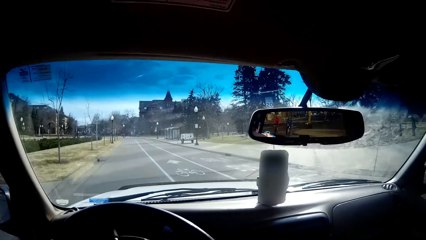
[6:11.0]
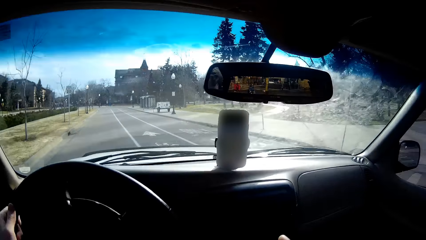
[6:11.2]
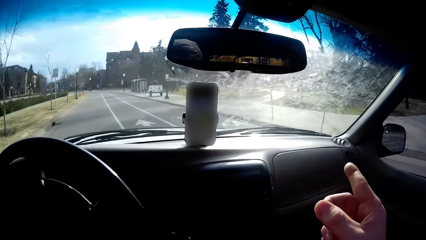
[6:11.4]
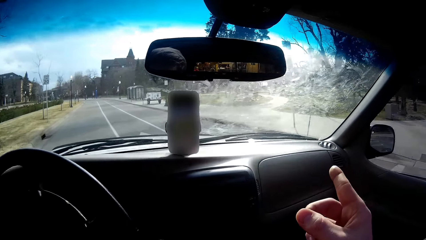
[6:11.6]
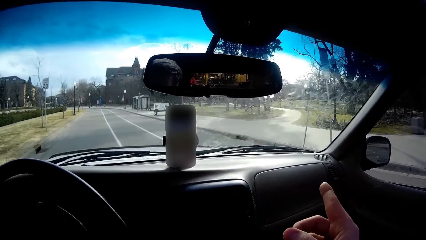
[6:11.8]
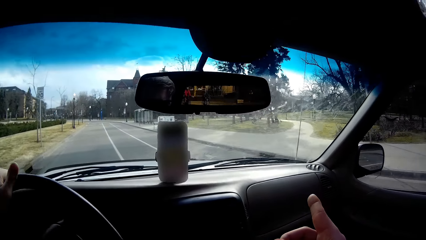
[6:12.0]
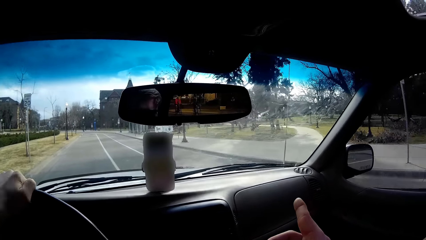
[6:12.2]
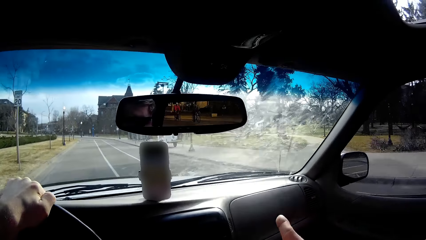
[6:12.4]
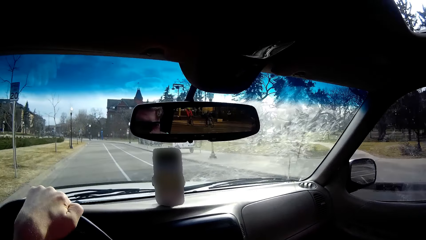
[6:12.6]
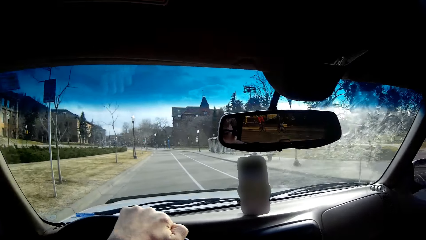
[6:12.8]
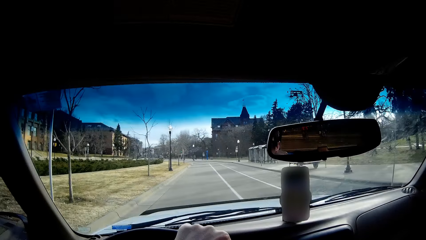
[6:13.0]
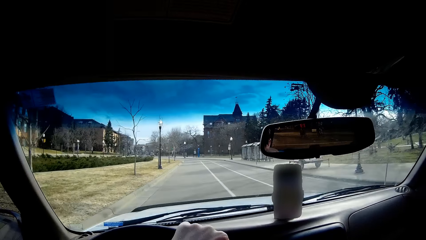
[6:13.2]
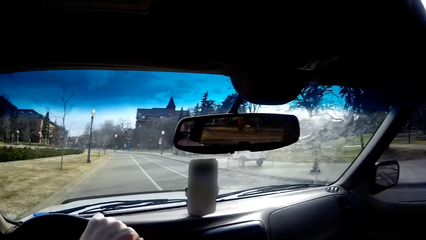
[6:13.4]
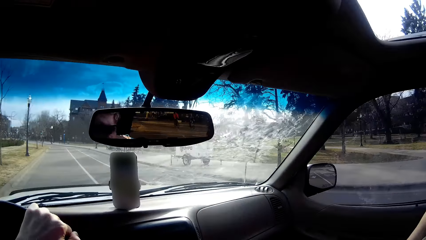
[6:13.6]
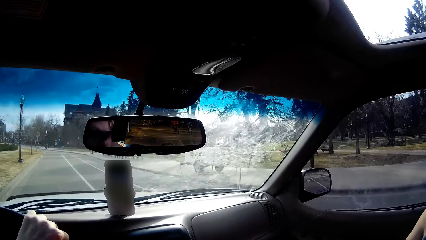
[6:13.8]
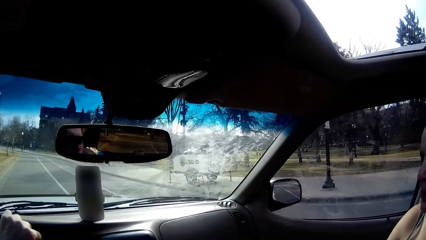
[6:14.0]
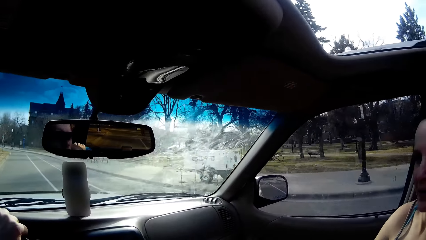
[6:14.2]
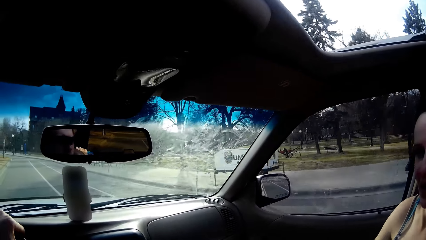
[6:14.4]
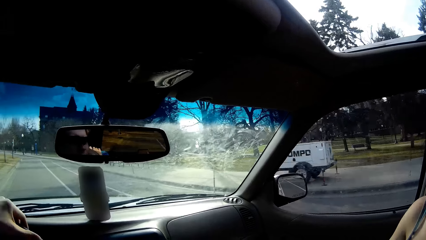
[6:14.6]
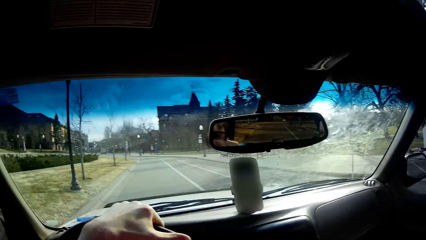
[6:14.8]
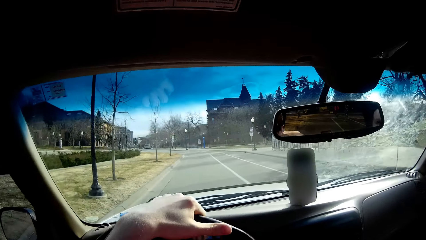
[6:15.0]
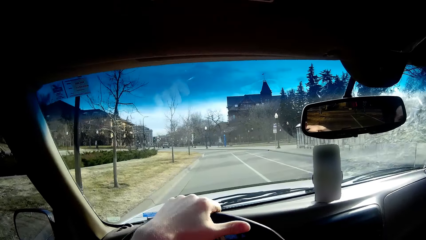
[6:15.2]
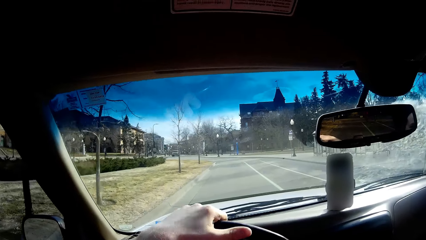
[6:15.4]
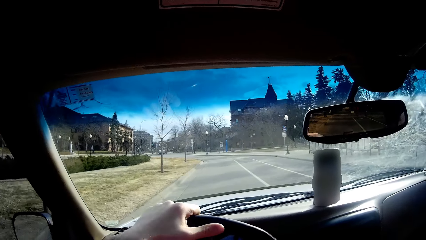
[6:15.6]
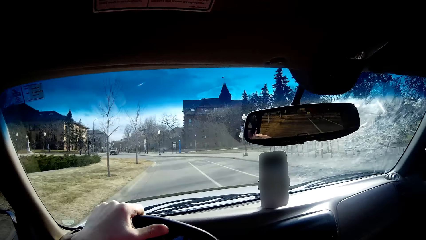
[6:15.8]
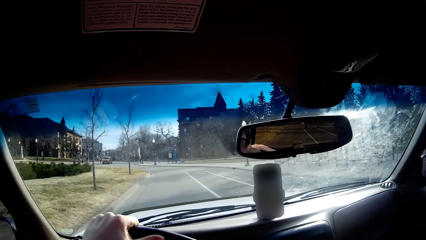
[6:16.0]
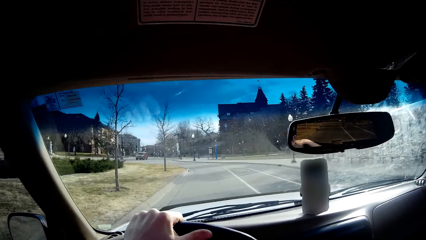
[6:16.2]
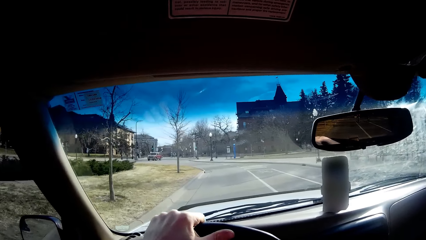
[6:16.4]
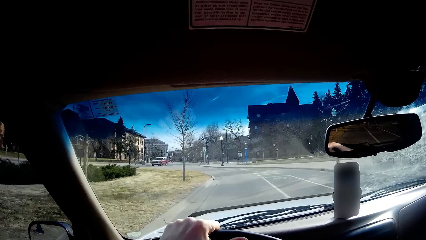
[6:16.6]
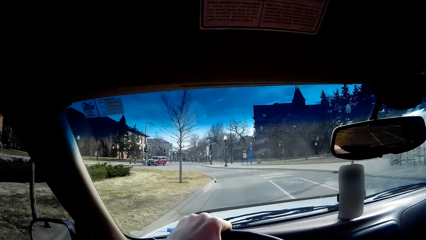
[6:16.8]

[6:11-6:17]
A lady moves the hand.

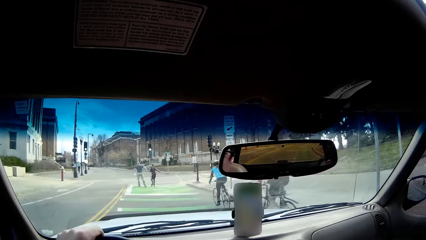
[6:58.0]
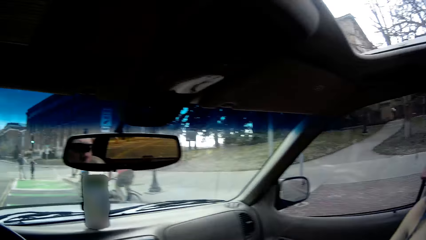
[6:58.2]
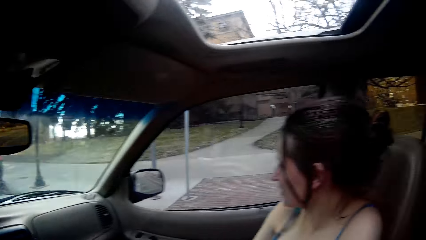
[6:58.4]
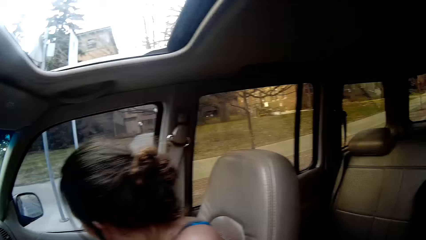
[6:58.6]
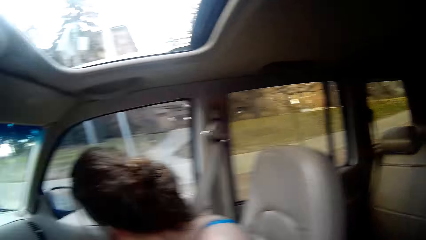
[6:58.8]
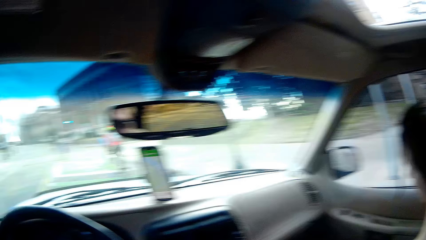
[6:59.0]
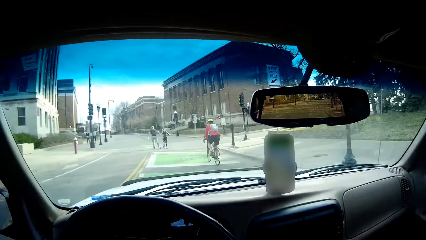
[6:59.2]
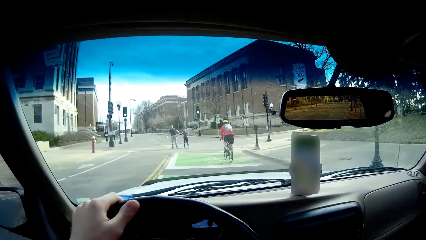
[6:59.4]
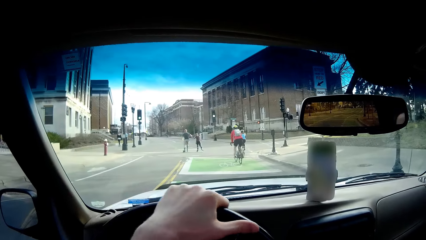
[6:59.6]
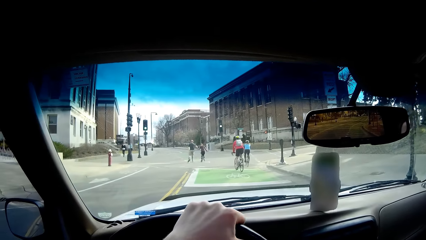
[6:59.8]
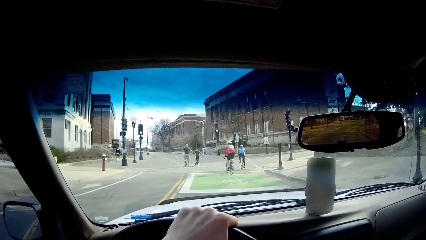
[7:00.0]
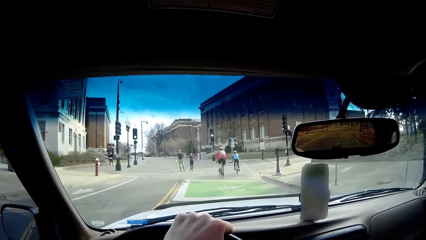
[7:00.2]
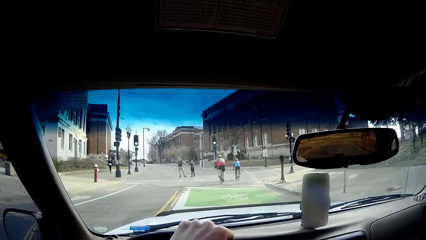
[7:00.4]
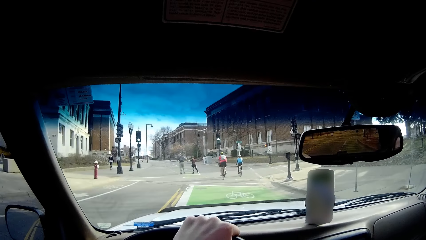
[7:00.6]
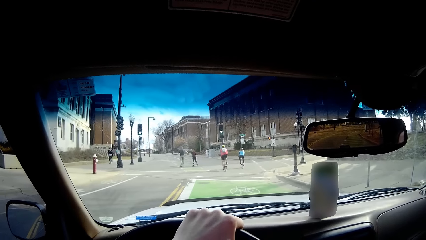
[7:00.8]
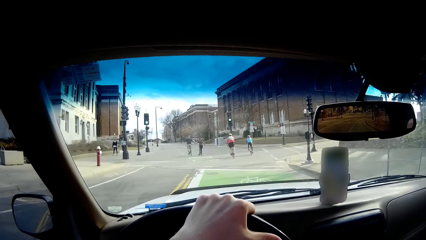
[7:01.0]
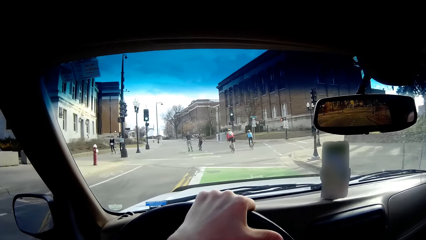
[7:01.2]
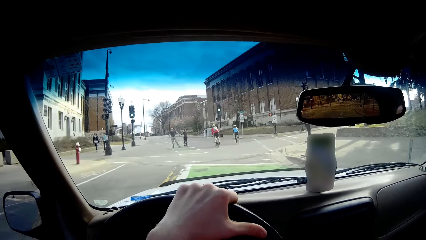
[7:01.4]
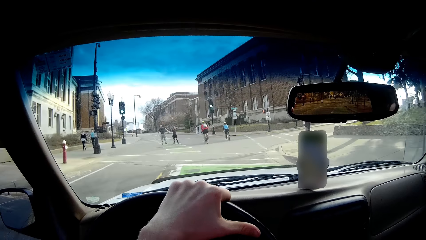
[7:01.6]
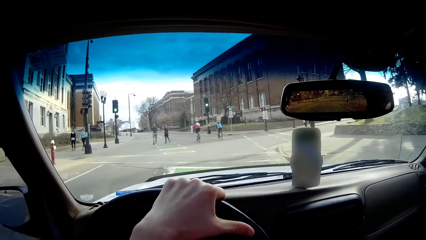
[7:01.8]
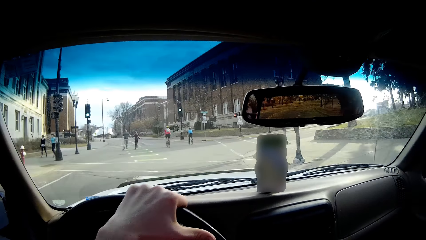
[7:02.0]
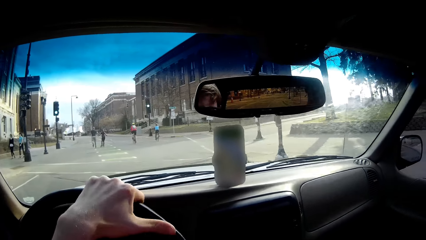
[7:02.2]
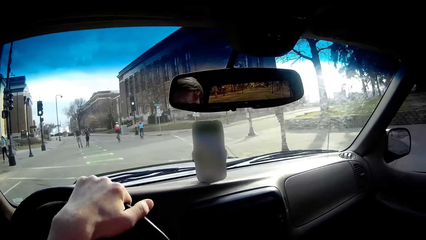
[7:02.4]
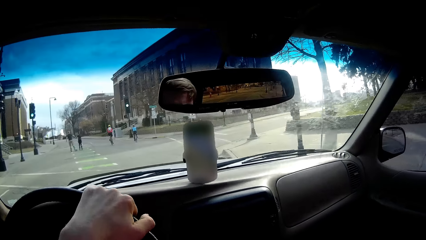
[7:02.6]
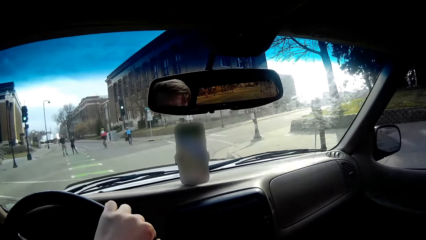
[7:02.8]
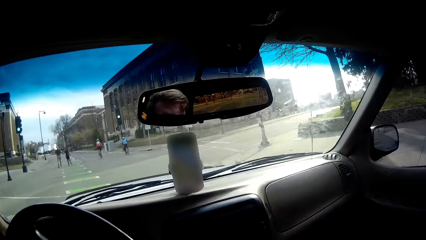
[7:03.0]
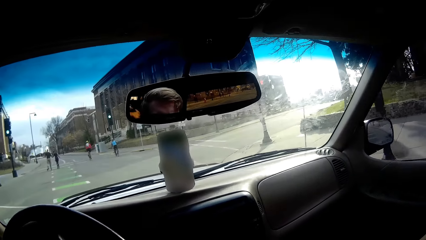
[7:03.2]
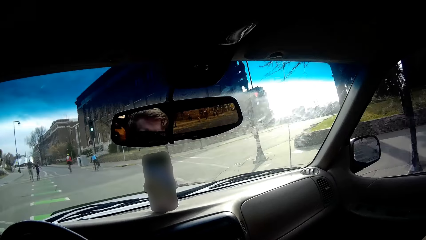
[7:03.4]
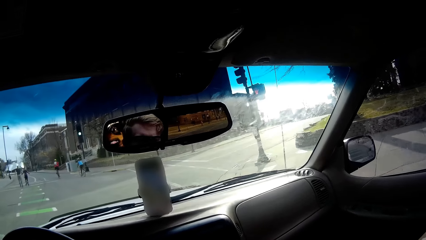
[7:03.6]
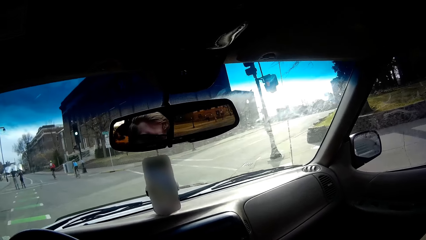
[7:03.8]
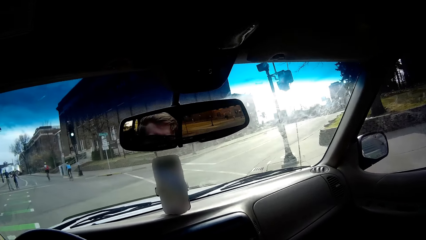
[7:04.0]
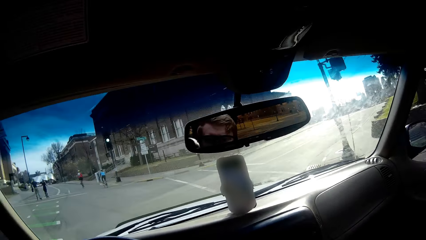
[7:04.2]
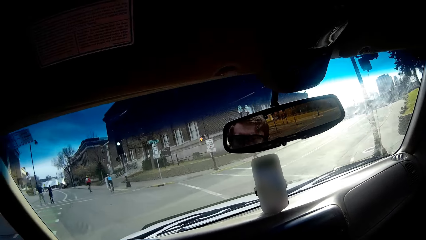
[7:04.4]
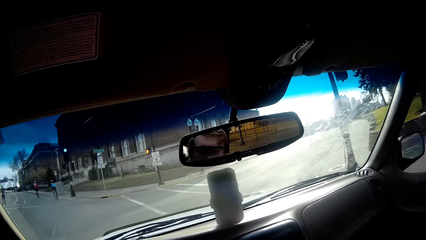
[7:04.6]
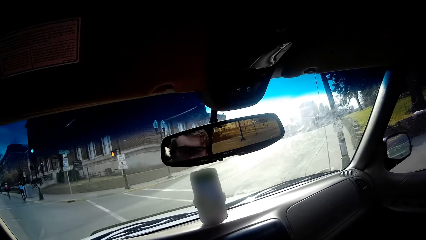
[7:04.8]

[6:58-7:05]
The camera wearer drives the car.

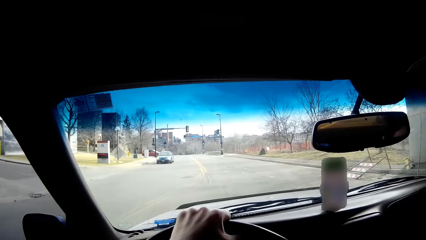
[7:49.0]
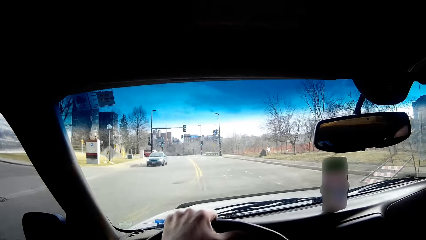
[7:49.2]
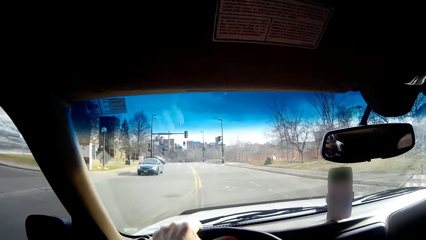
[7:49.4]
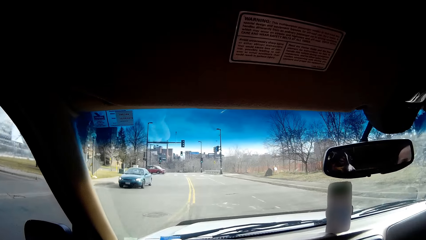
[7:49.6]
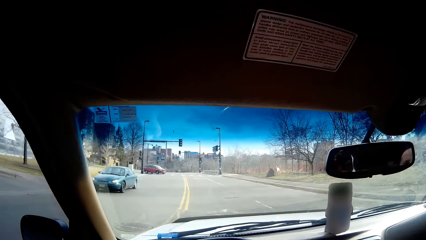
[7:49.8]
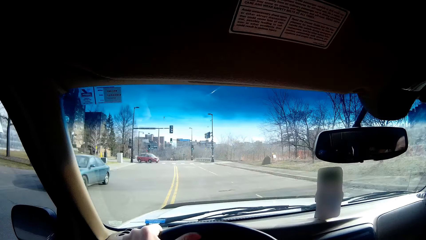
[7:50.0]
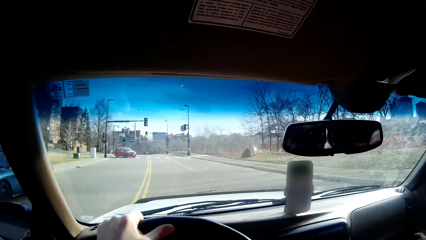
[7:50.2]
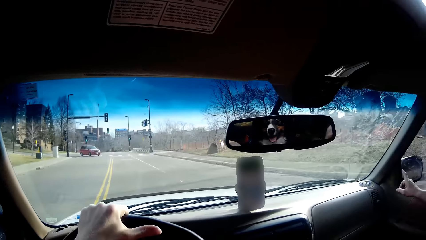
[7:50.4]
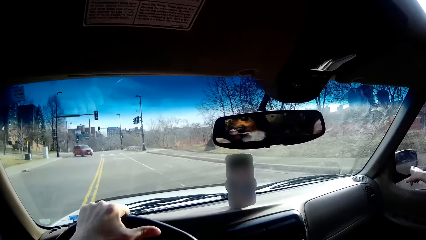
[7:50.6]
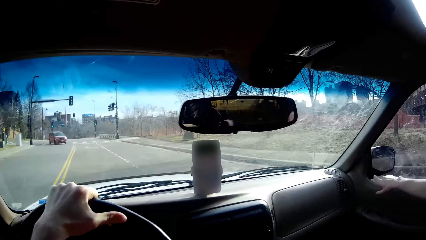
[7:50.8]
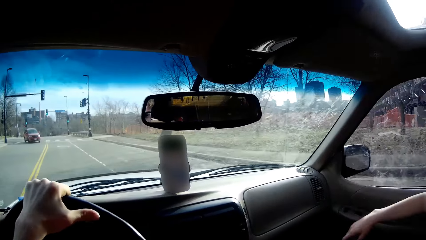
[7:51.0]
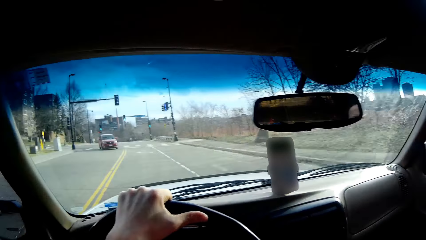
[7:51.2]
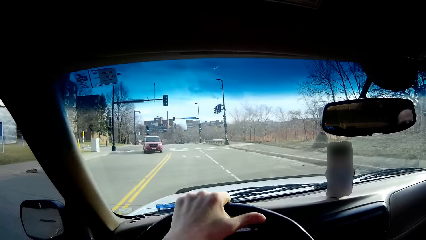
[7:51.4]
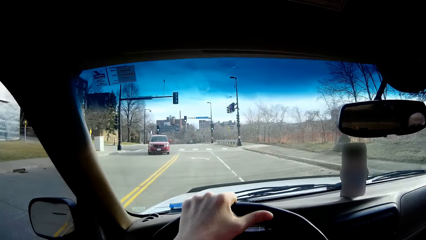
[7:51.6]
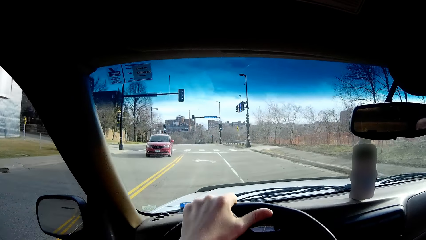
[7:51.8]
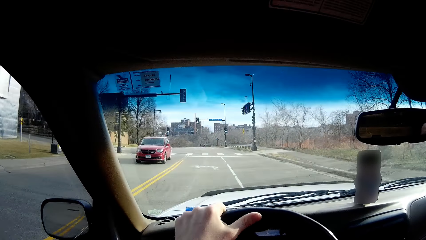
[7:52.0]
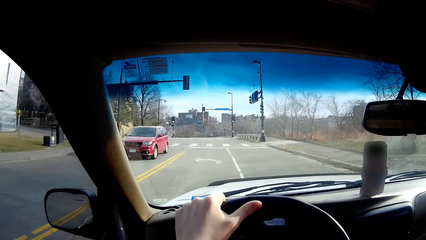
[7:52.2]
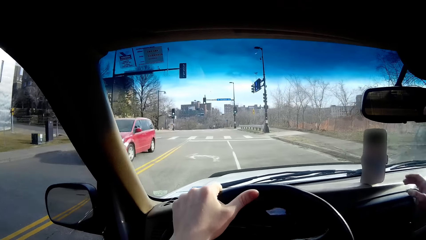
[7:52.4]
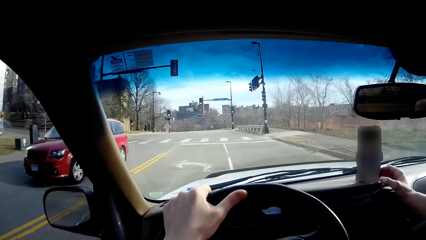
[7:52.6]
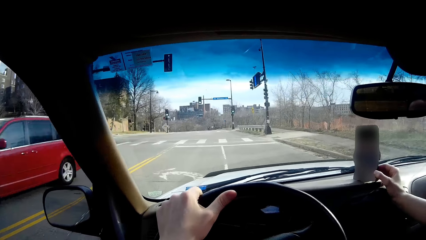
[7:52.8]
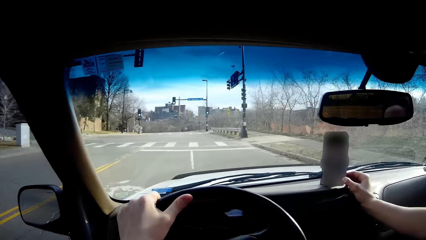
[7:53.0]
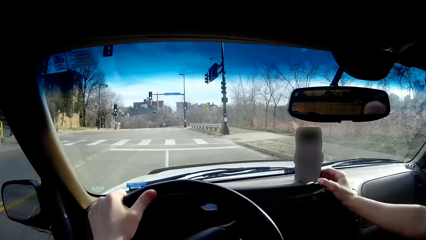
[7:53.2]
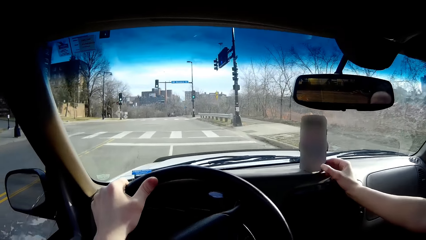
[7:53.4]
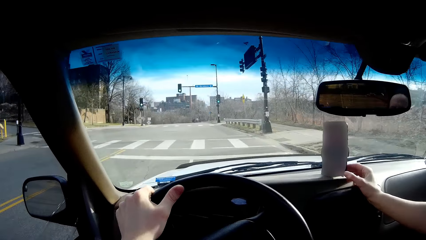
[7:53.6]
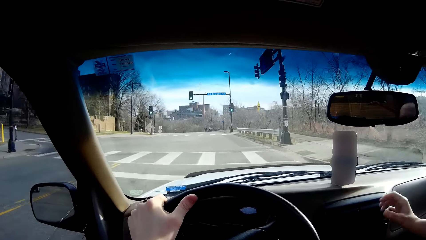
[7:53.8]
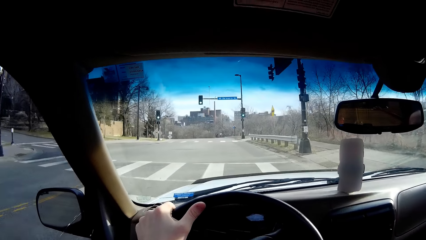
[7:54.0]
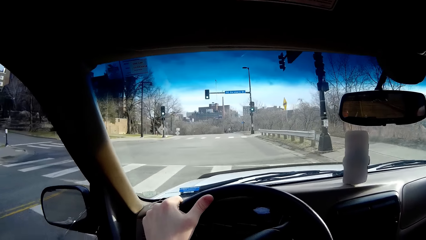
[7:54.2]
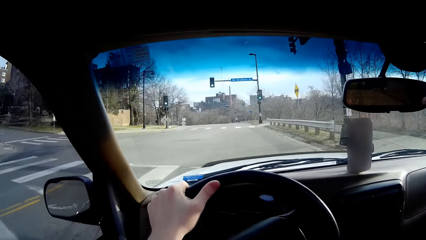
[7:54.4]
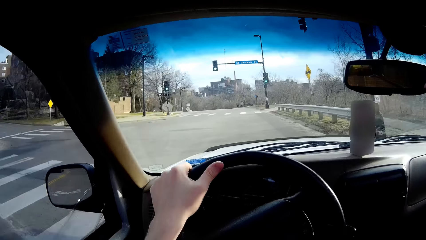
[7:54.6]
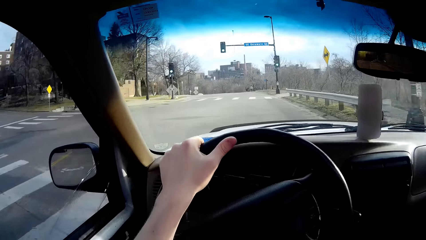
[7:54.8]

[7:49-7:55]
A lady moves the hand. The camera wearer drives the car.
